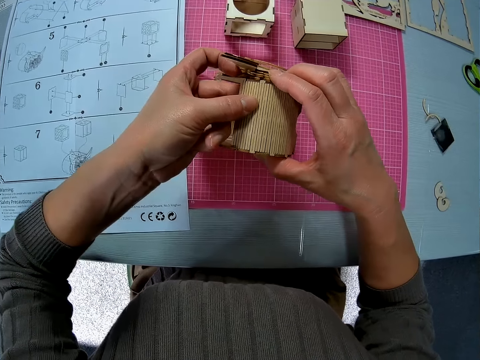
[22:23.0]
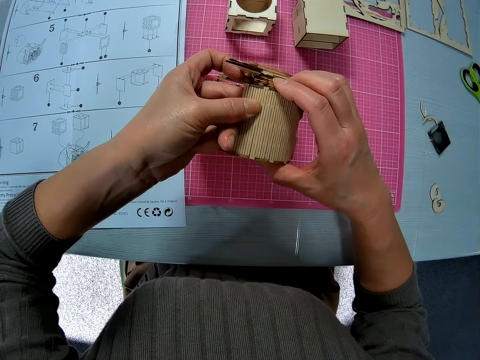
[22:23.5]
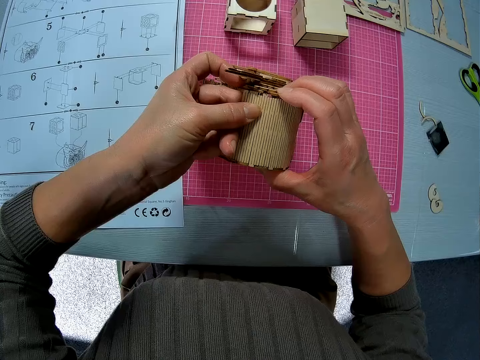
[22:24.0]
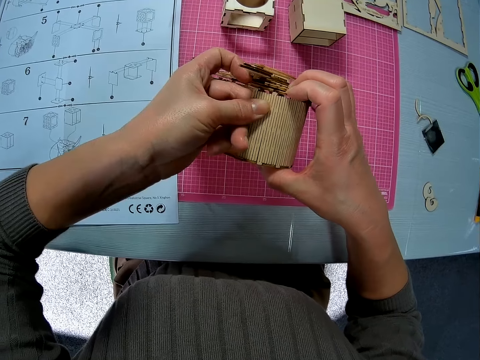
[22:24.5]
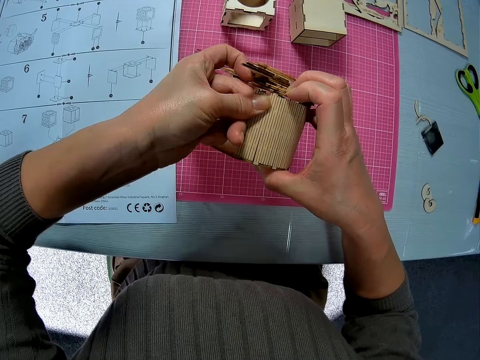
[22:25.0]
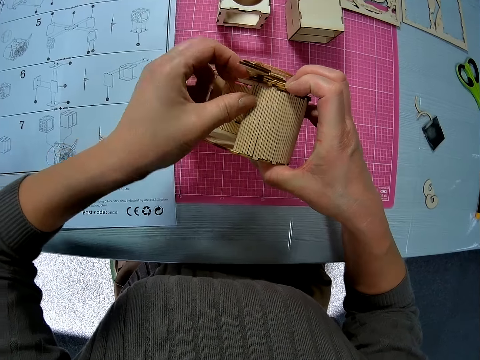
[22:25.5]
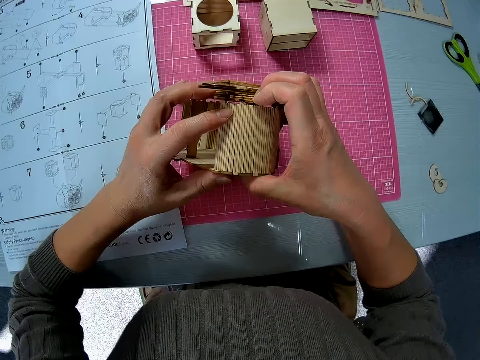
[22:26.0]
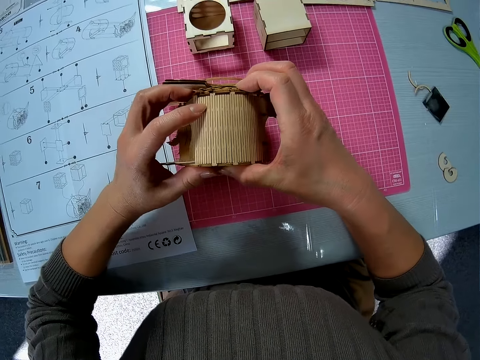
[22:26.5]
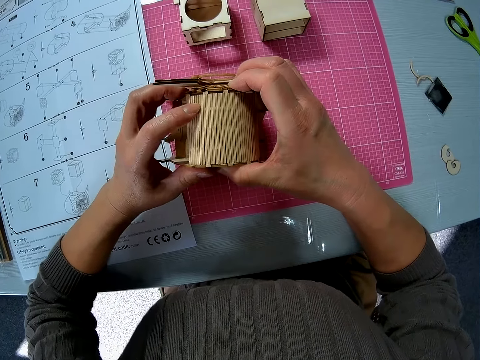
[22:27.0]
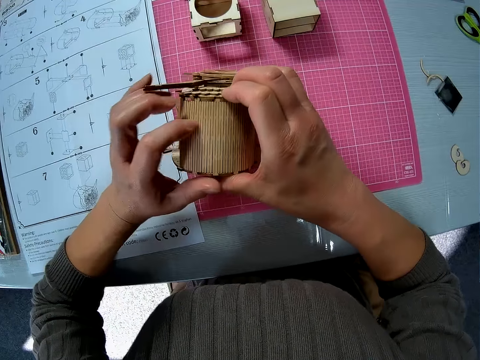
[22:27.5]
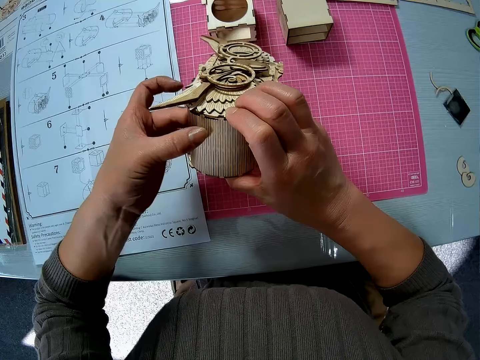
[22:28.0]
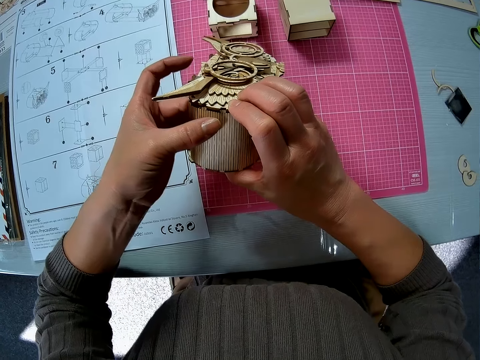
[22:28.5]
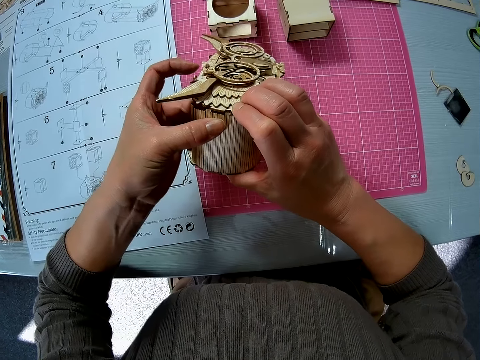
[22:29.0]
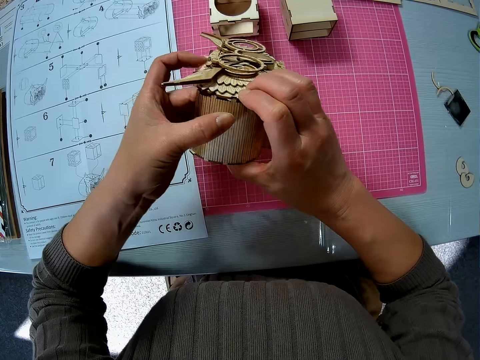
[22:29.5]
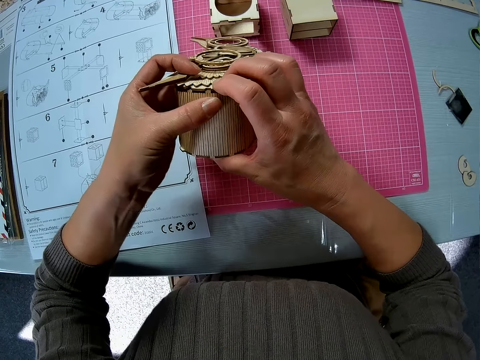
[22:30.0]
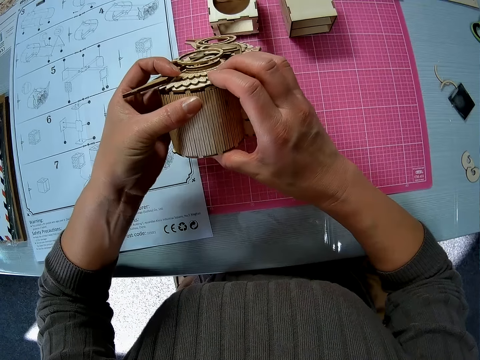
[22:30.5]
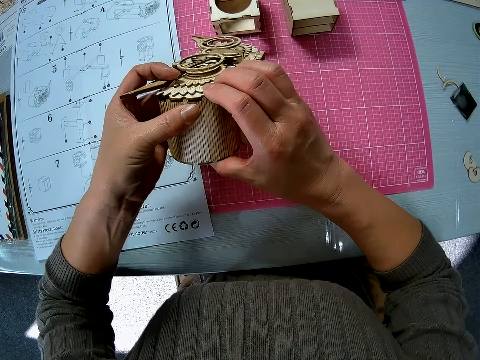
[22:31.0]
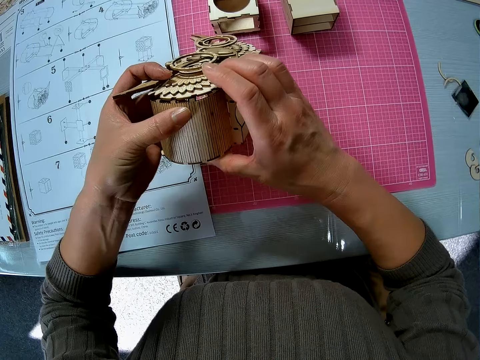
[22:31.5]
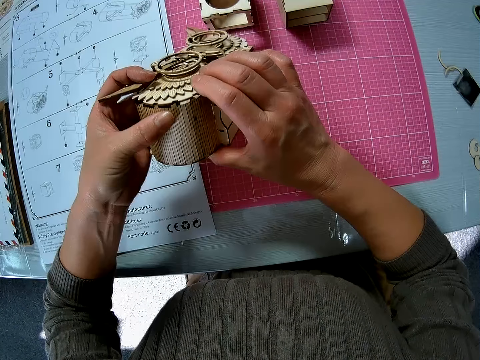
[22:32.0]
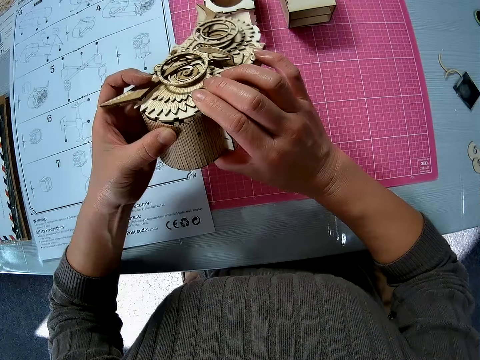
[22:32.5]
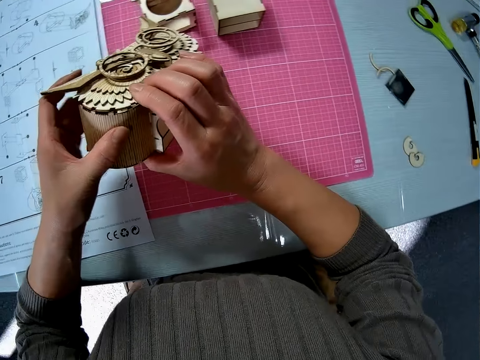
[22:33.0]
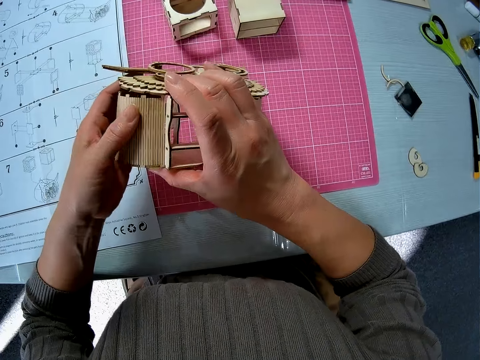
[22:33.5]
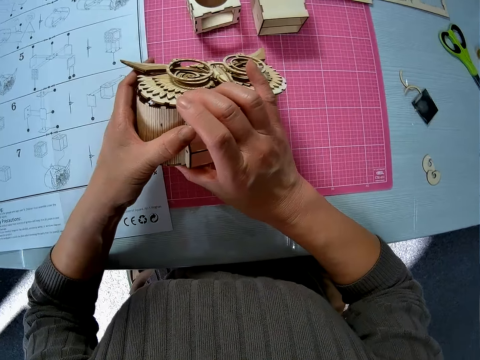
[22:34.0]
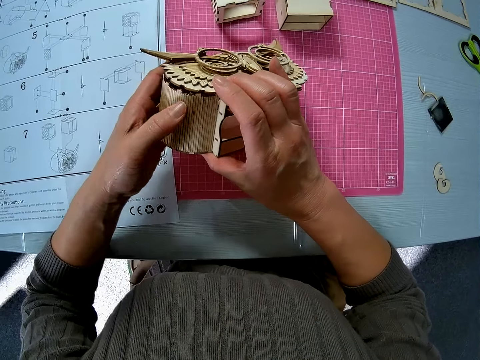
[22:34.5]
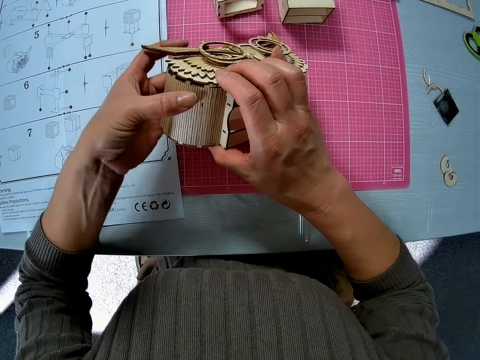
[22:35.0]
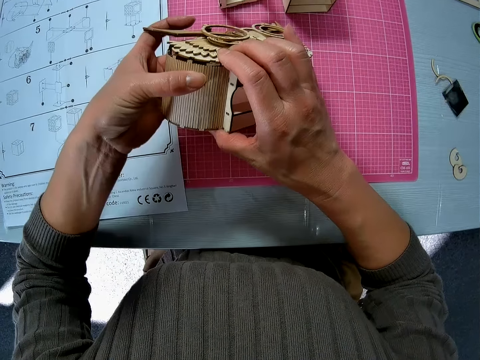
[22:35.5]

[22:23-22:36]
The camera wearer turns it. They turn it again.

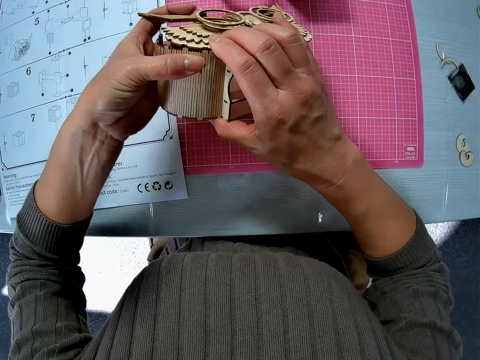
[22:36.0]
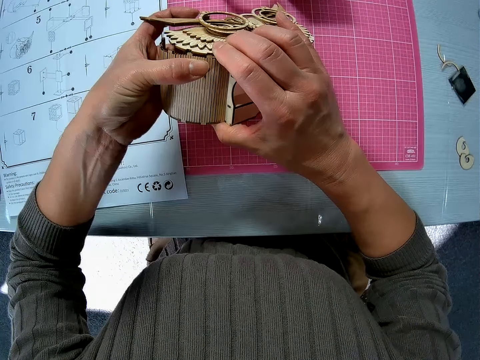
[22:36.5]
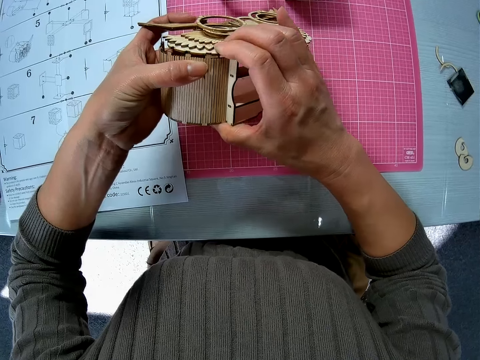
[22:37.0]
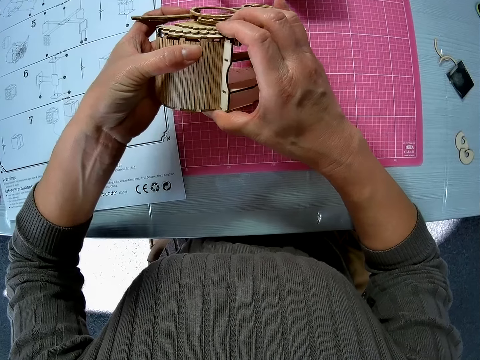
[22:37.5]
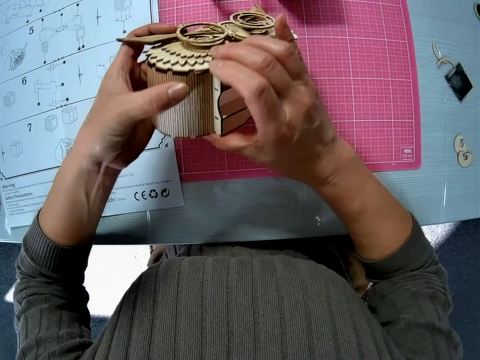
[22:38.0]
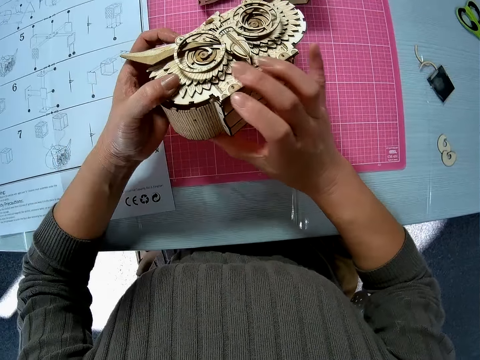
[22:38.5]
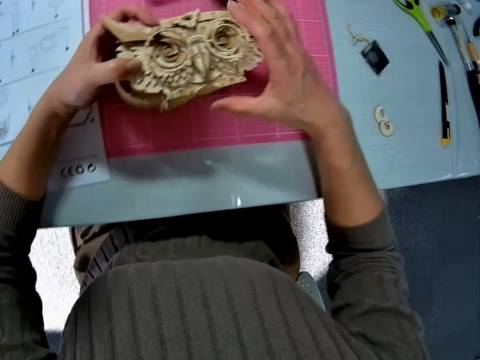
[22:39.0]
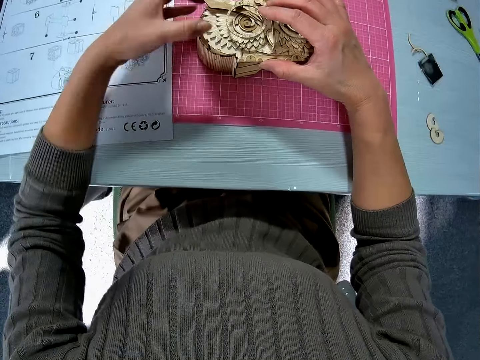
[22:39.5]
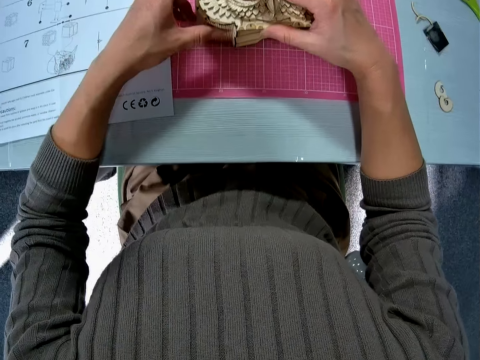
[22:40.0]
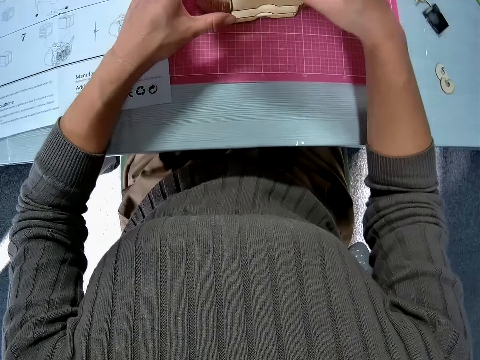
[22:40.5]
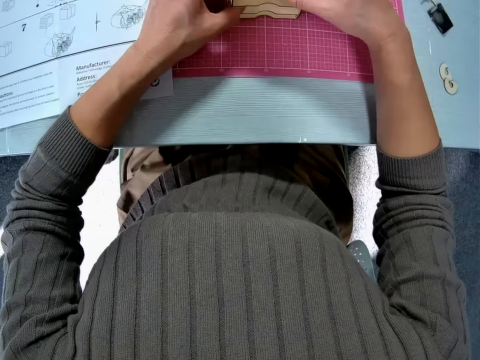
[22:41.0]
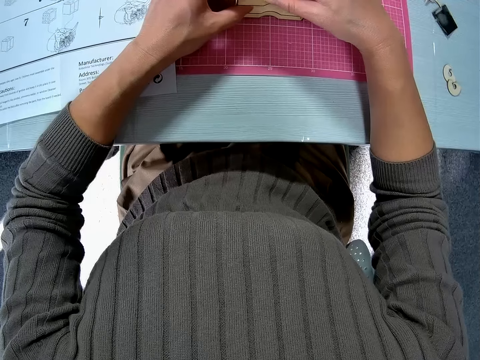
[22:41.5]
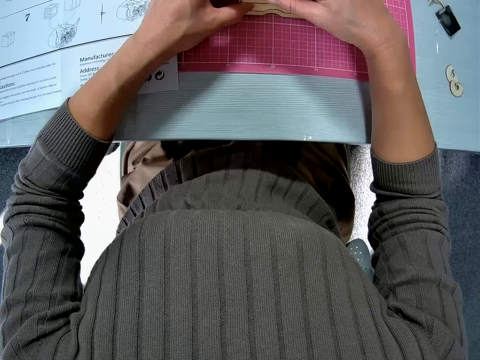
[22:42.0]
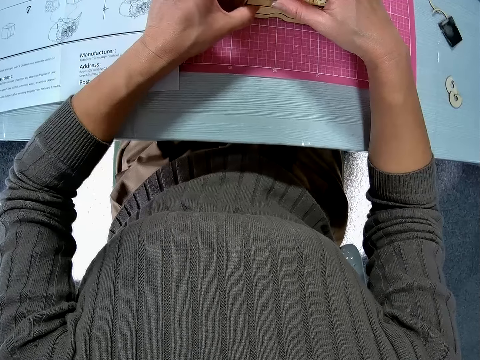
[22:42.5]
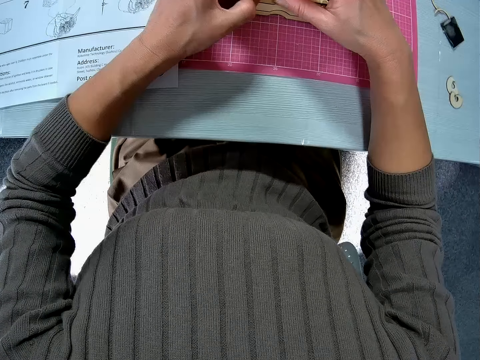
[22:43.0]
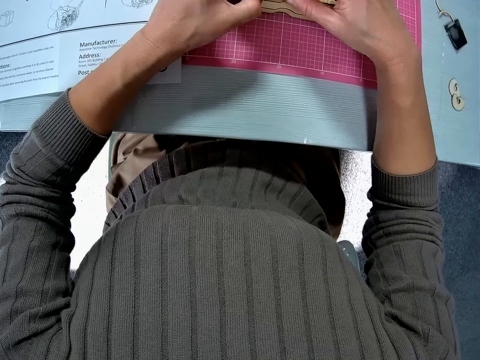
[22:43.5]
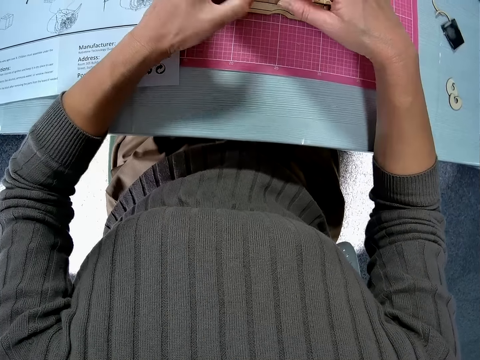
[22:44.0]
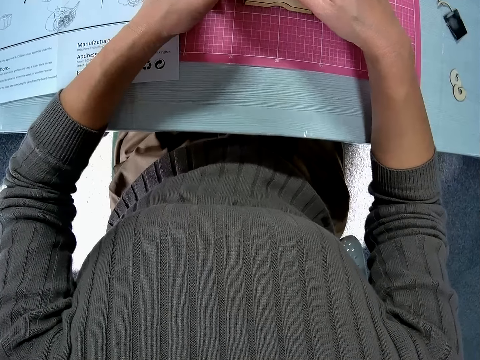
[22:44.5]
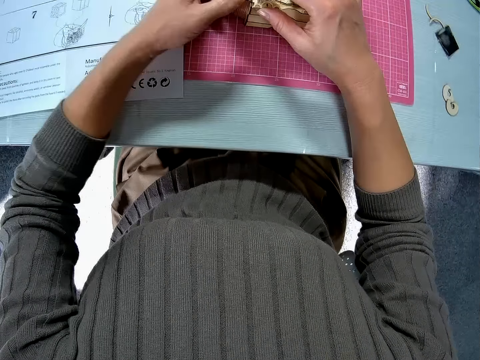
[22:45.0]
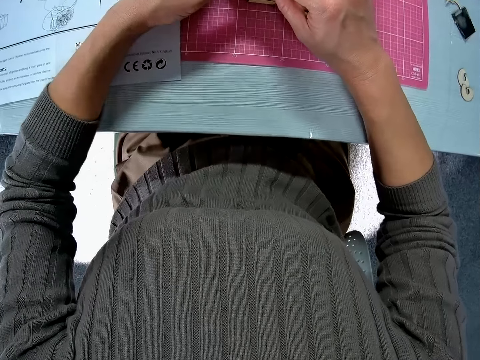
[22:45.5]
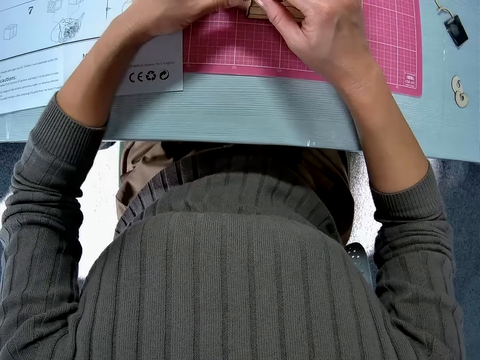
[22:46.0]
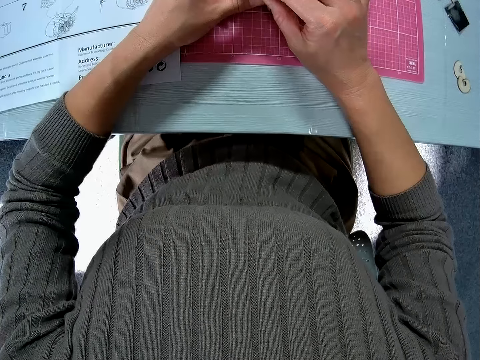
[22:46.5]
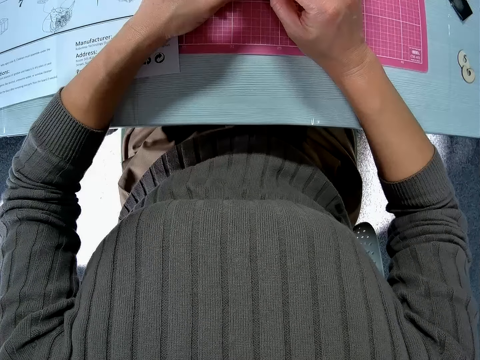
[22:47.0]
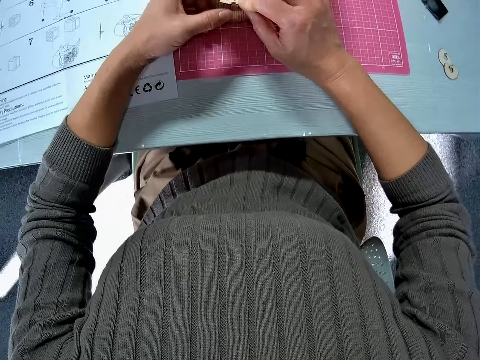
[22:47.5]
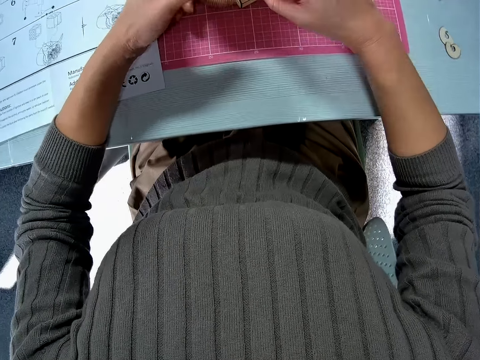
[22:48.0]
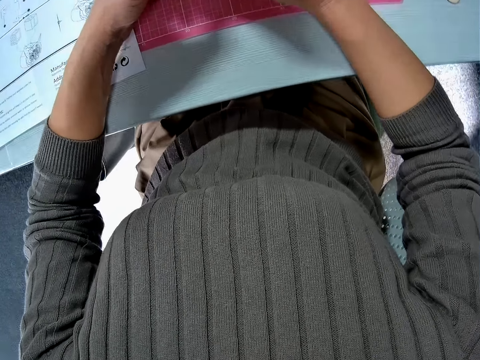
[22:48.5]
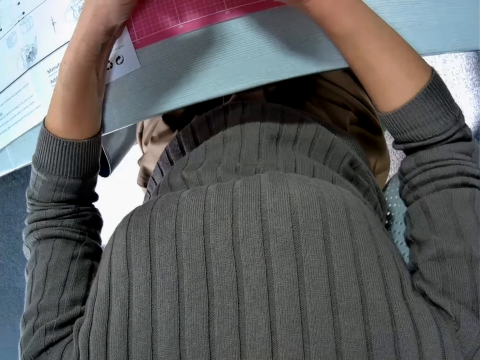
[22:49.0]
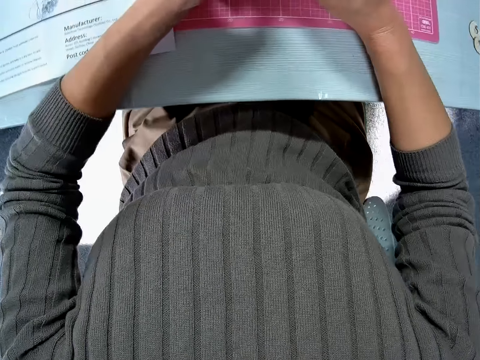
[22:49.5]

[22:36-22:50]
The camera wearer tries to fix. They drop the assembly on the table. They fix the wooden parts together on the table. They move the hand.
